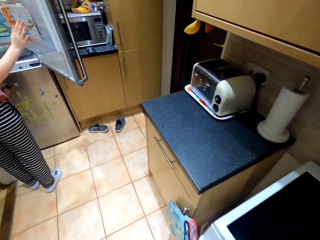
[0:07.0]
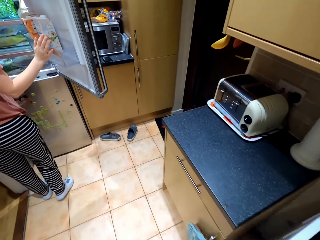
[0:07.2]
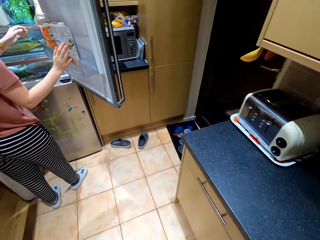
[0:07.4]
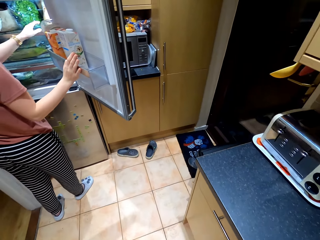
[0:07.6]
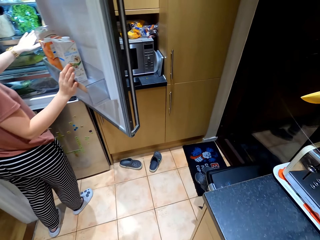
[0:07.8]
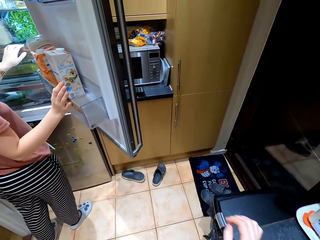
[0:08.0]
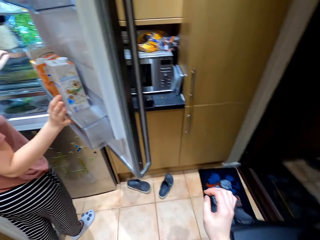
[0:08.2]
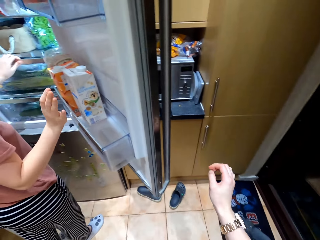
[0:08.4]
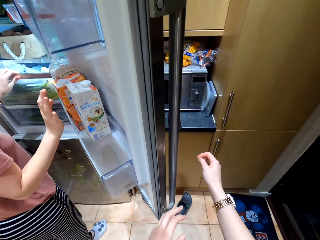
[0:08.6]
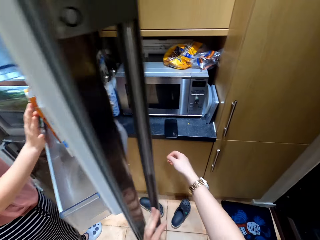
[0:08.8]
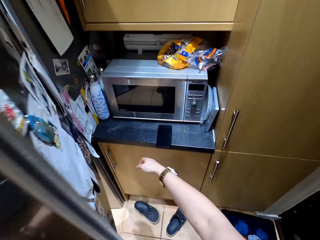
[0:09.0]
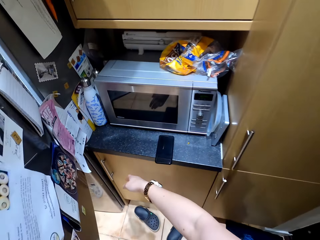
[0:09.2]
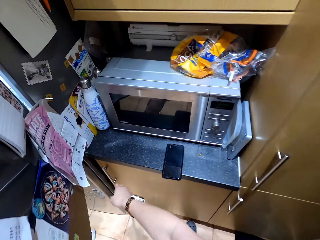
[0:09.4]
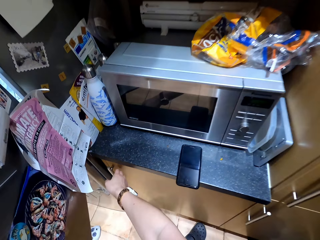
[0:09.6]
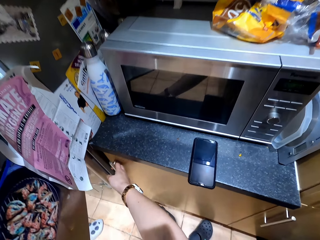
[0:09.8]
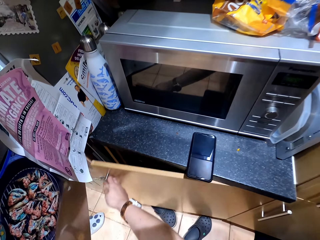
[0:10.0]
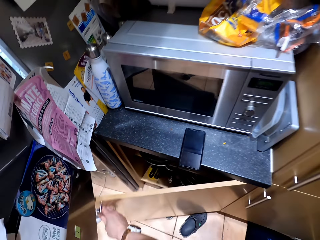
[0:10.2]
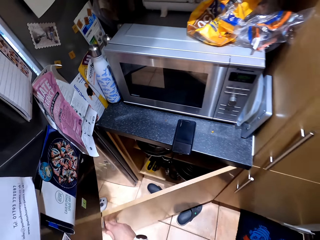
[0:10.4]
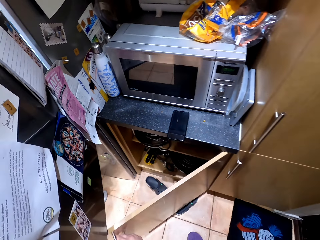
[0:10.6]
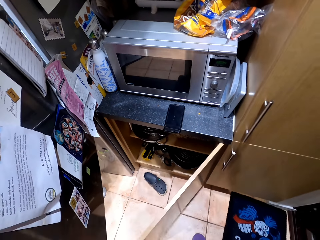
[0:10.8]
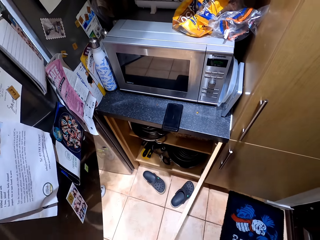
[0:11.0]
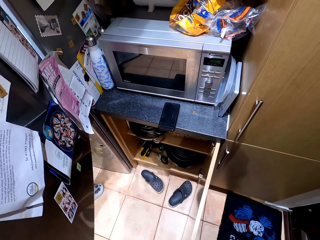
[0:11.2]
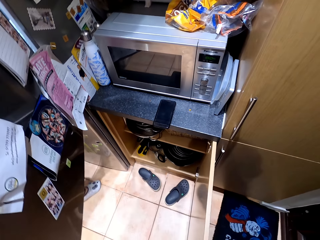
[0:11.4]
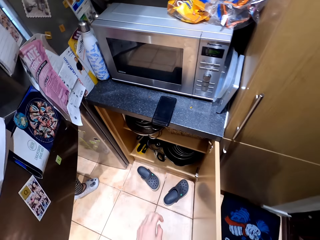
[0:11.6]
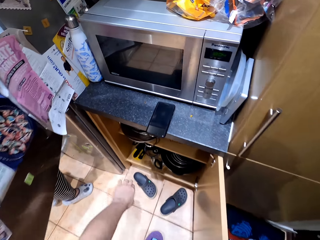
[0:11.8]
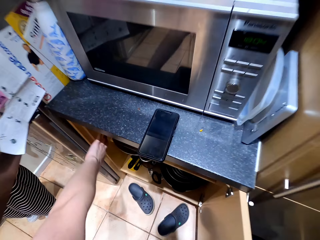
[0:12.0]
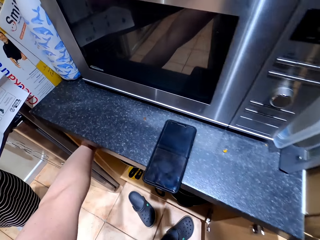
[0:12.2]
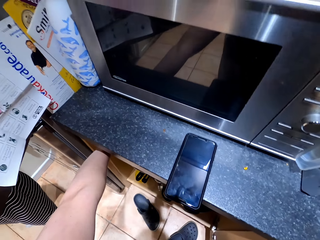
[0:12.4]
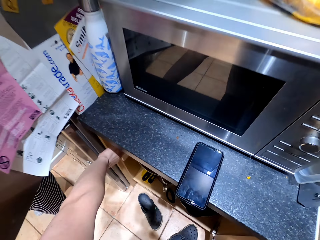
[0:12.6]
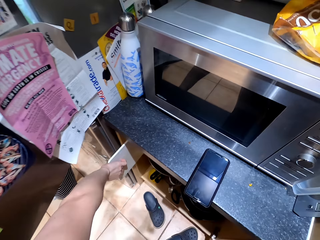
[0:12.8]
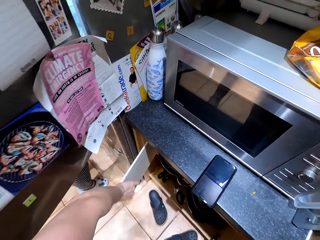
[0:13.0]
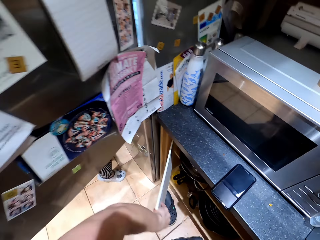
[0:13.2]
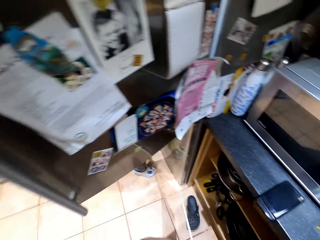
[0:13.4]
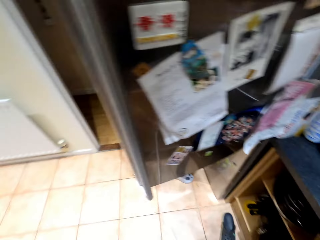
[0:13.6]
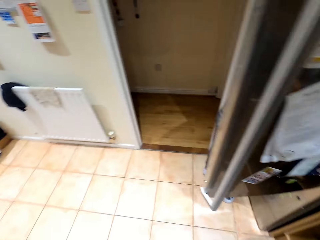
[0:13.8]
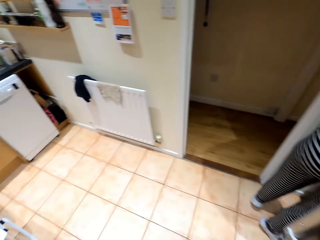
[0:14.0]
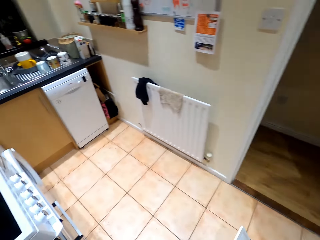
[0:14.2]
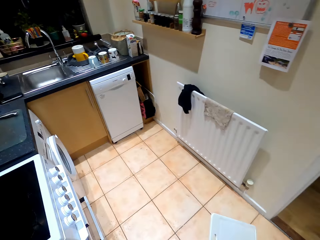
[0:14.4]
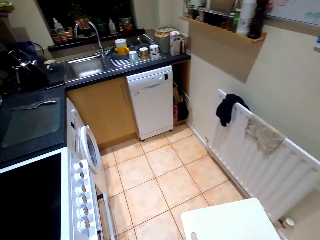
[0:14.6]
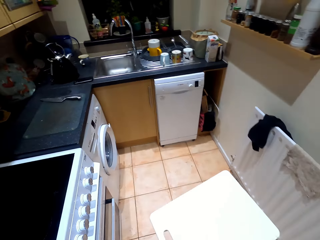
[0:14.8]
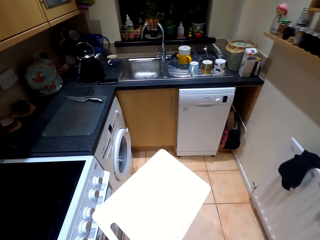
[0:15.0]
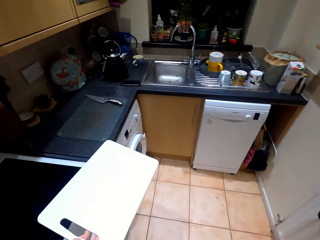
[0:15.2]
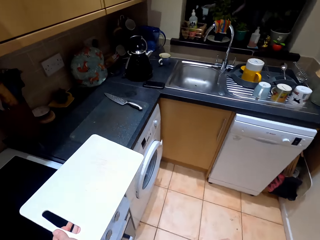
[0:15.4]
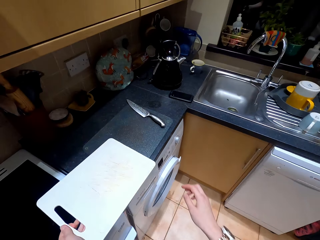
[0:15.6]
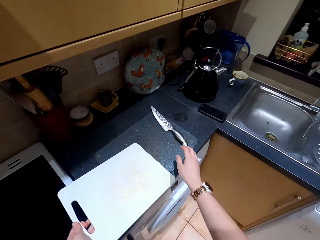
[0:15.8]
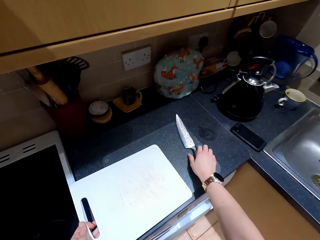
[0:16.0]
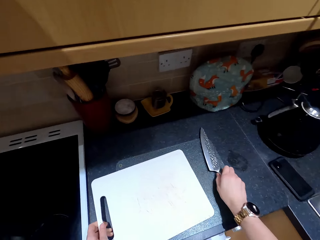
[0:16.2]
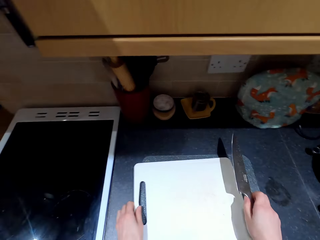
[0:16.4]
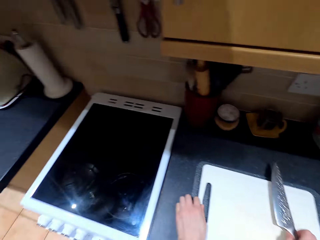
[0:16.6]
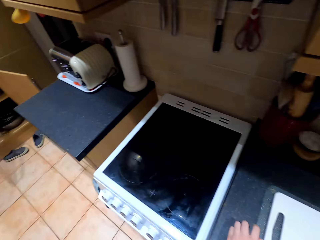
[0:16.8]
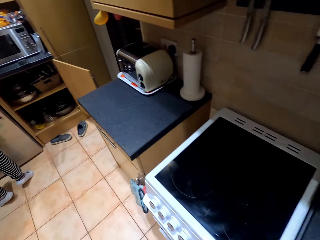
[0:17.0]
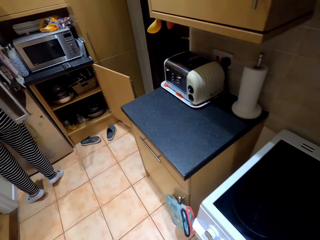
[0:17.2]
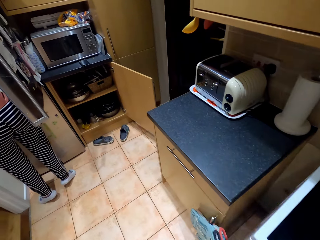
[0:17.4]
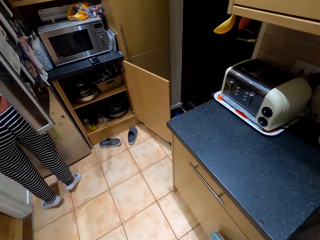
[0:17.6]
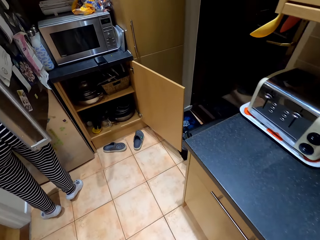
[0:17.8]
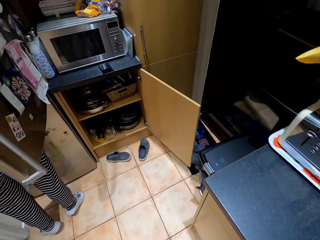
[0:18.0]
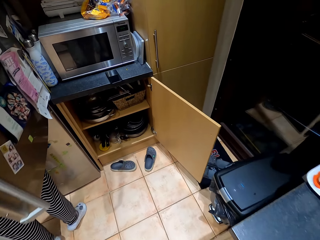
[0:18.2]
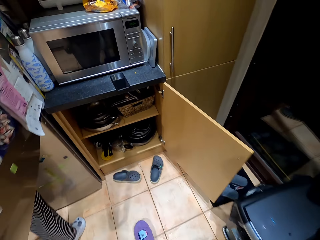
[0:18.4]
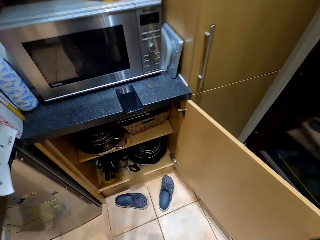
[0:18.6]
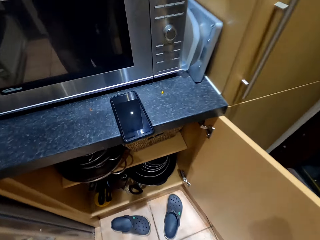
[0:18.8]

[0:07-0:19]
The camera wearer walks around the kitchen. A person opens the fridge and pulls a shelf in the fridge. The camera wearer converses with the person. The person looks for something inside the fridge. The camera wearer opens a cabinet door. They pick a chopping board from the cabinet. They walk around the house. They pick up a knife from the kitchen counter and put the chopping board on the kitchen counter. They place the knife on the chopping board. They walk around the kitchen.

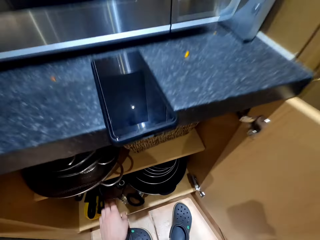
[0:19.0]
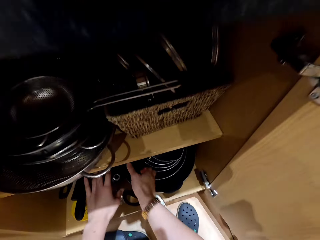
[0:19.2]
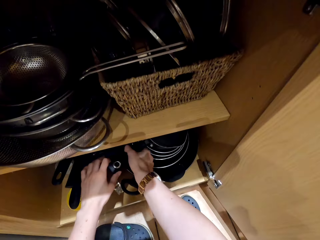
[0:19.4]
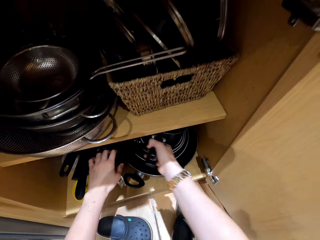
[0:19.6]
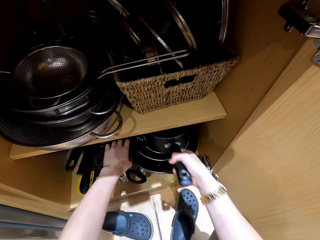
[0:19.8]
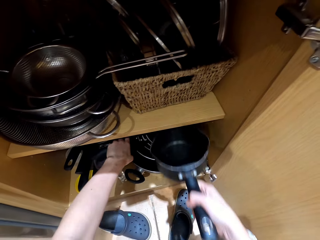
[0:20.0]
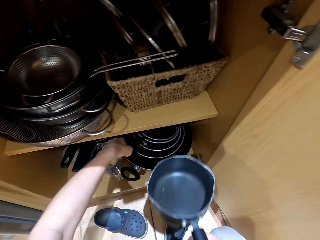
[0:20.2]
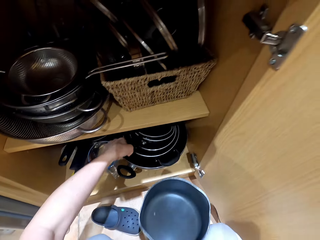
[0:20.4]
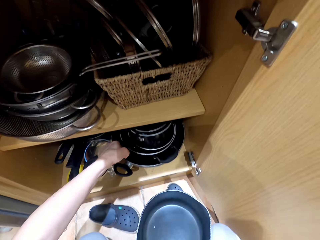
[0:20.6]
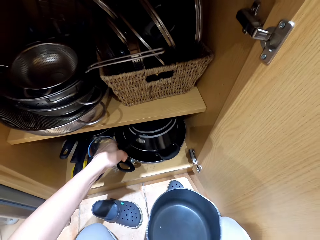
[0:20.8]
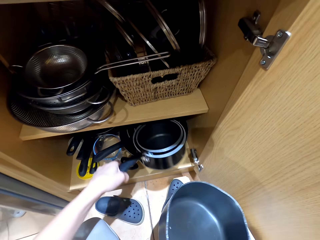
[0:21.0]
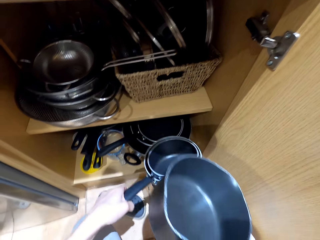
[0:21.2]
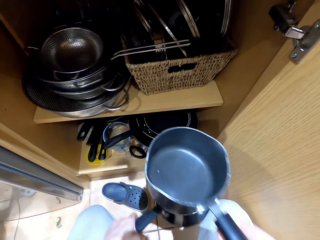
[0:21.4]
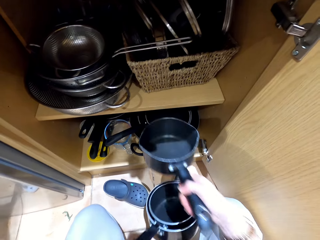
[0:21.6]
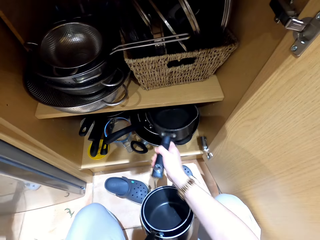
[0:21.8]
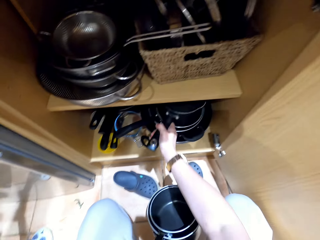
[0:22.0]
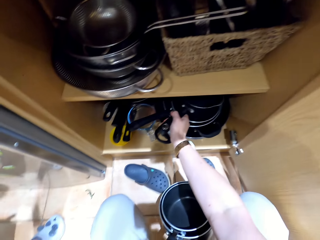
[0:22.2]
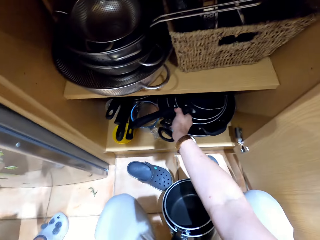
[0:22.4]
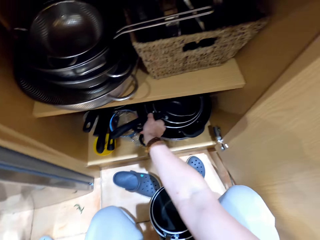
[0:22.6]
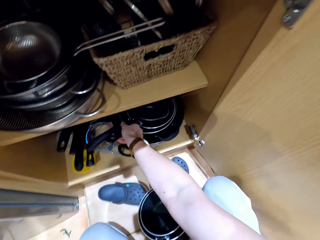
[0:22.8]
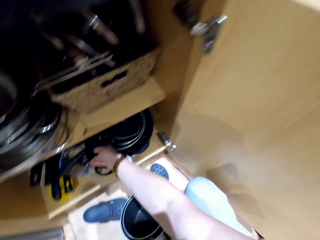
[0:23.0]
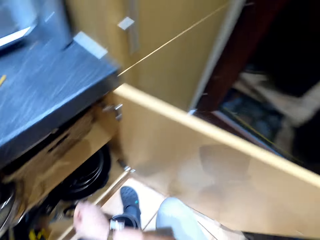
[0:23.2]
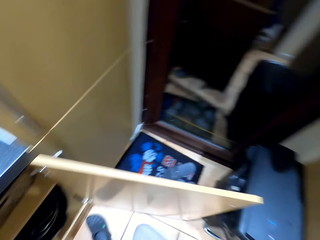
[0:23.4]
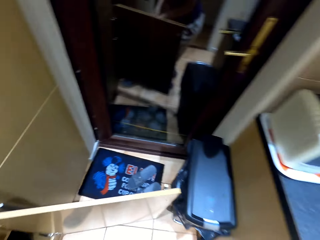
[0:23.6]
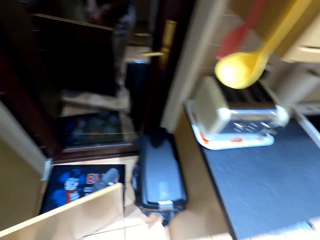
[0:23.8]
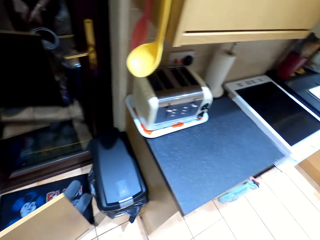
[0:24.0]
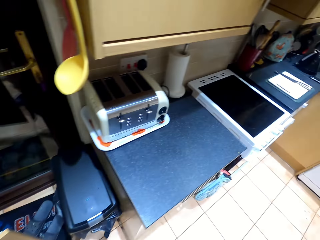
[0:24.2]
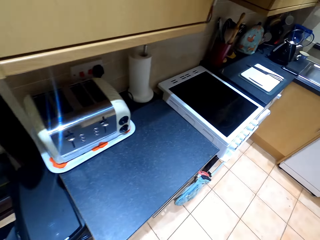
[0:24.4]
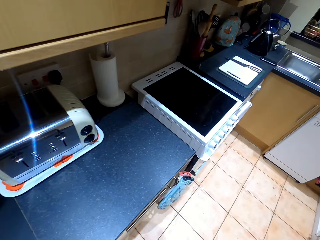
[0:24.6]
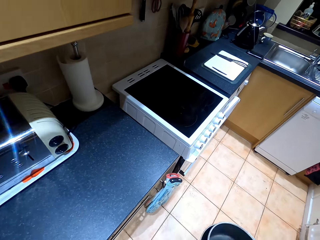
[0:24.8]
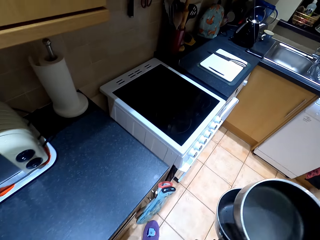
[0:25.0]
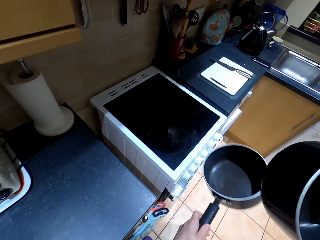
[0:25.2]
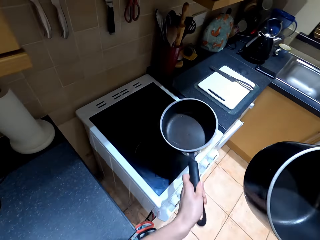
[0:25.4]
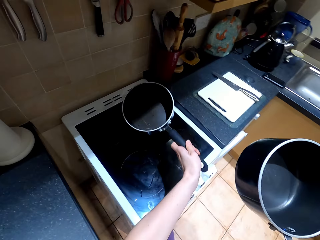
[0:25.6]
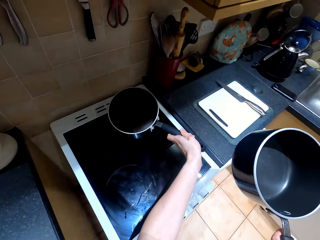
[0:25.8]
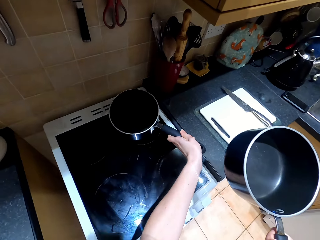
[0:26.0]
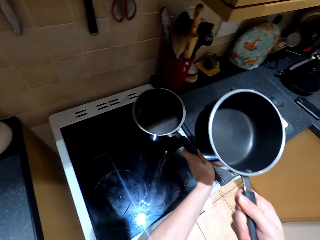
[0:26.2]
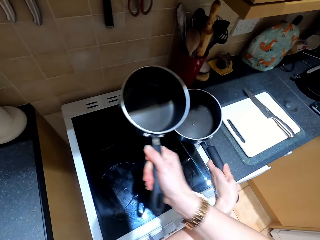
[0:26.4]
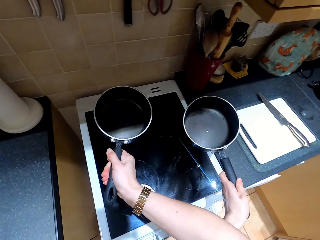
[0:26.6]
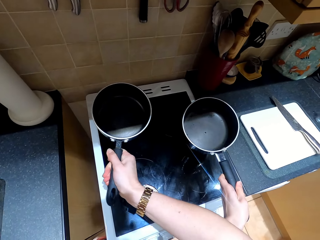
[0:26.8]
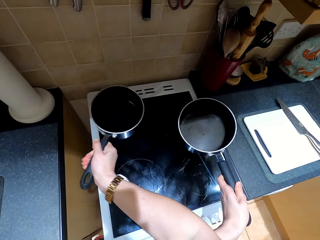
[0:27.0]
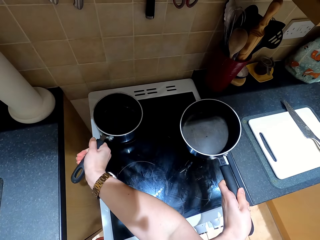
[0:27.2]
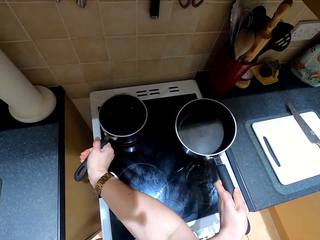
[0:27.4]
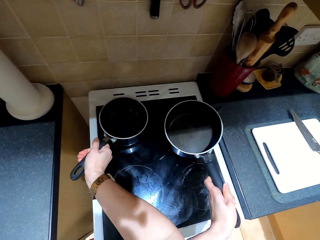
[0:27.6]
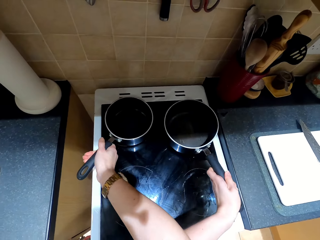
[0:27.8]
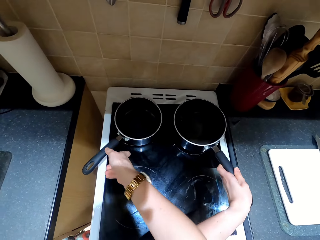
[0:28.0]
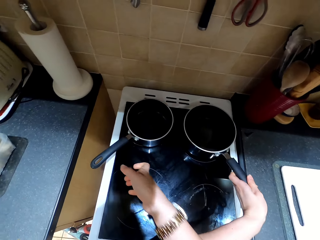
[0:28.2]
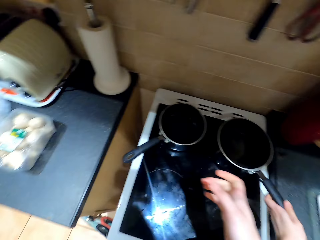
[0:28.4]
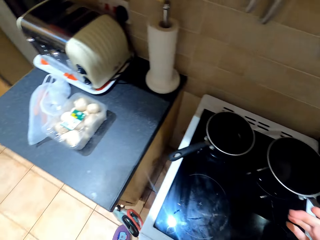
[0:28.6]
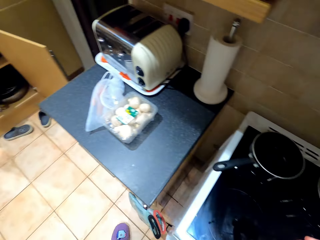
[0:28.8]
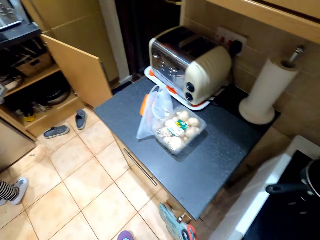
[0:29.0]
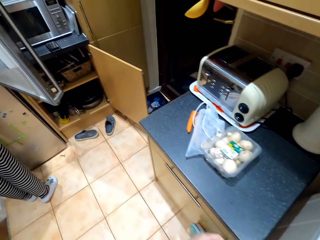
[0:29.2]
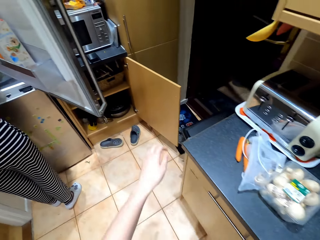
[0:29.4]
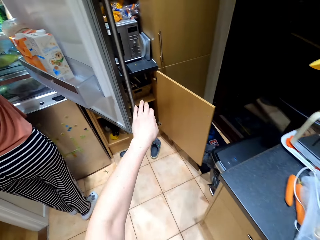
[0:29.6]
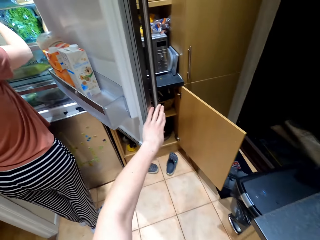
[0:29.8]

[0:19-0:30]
The camera wearer removes a cooking pot from the cabinet. They remove cooking pots from the cabinet. They place a cooking pot in the cabinet. They walk around the kitchen. They place the cooking pot on the cooker. They remove the cooking pot from the cooker. They place the cooking pot on the cooker. They place it on the cooker again. They walk around the kitchen.
